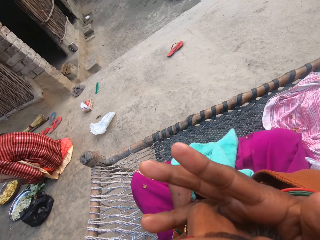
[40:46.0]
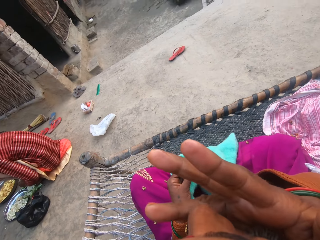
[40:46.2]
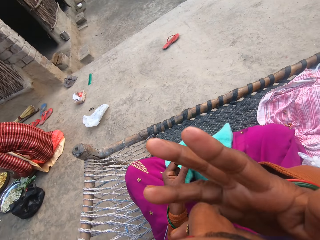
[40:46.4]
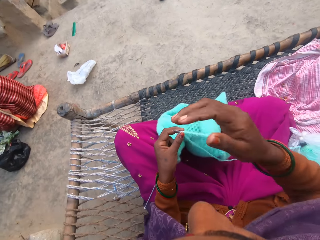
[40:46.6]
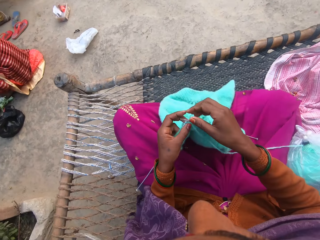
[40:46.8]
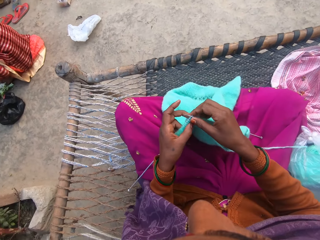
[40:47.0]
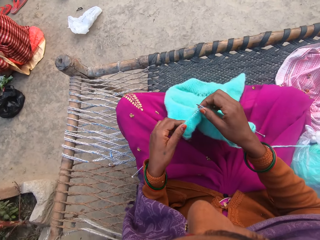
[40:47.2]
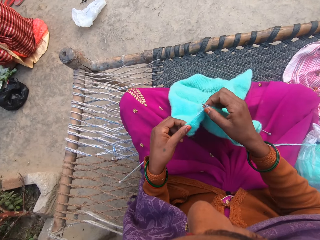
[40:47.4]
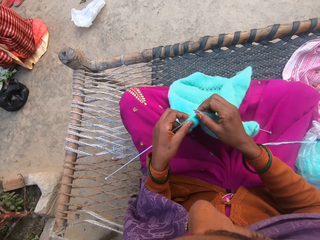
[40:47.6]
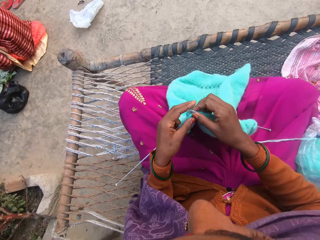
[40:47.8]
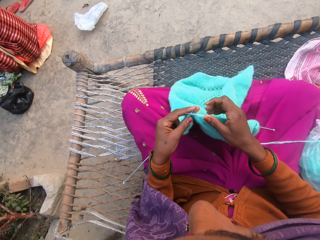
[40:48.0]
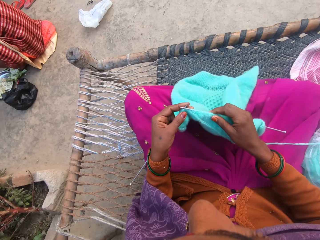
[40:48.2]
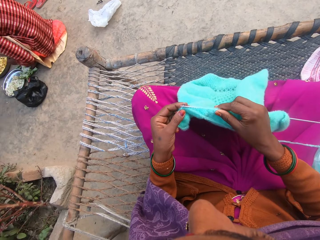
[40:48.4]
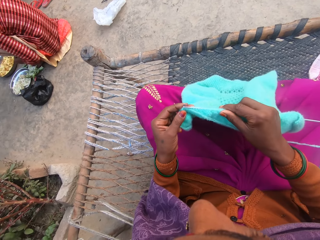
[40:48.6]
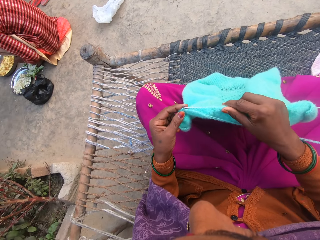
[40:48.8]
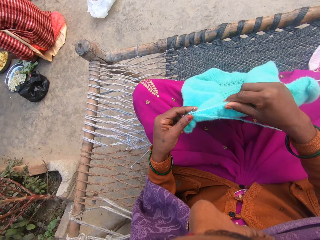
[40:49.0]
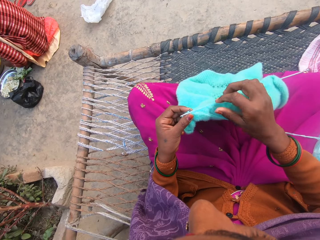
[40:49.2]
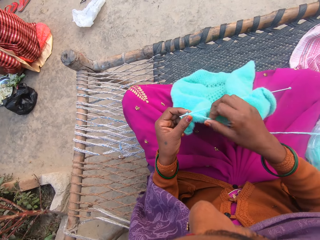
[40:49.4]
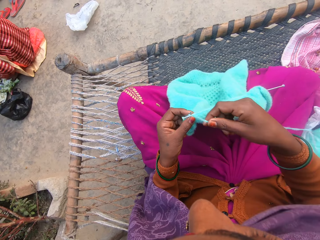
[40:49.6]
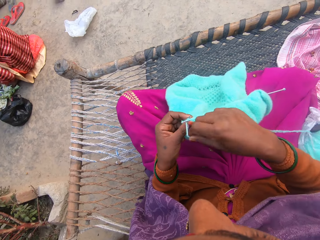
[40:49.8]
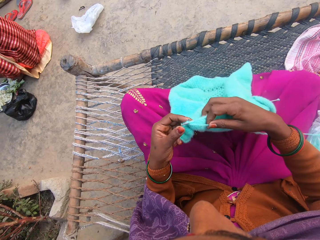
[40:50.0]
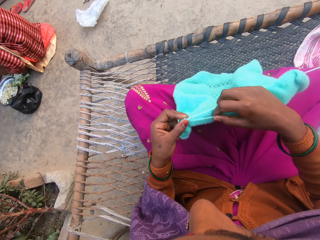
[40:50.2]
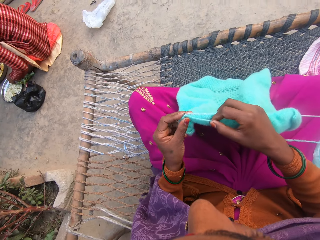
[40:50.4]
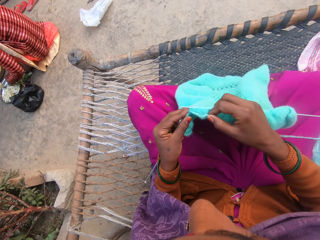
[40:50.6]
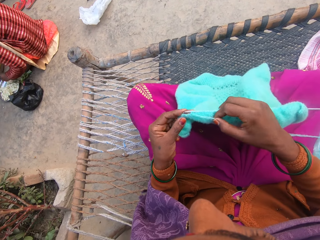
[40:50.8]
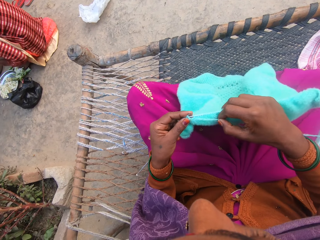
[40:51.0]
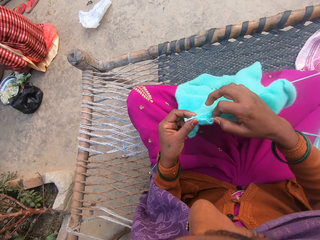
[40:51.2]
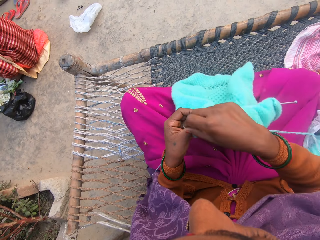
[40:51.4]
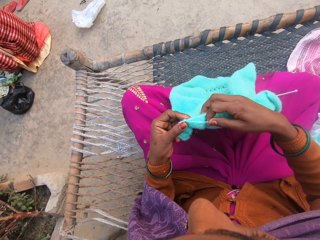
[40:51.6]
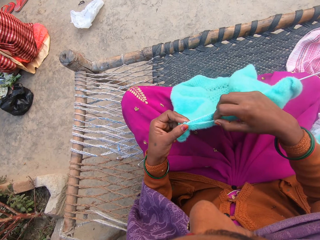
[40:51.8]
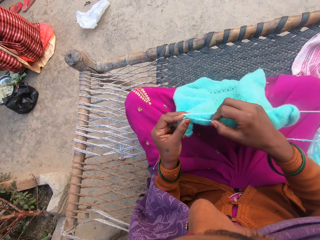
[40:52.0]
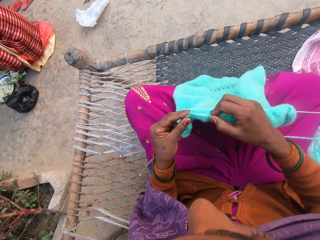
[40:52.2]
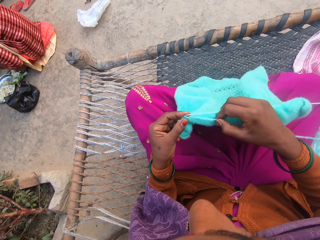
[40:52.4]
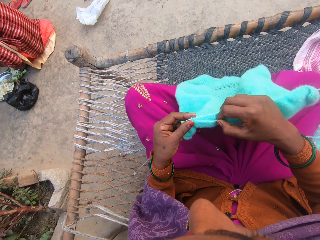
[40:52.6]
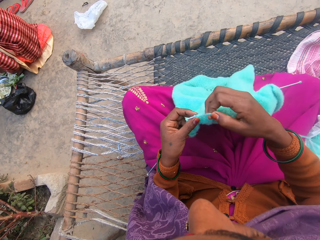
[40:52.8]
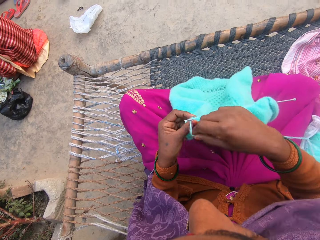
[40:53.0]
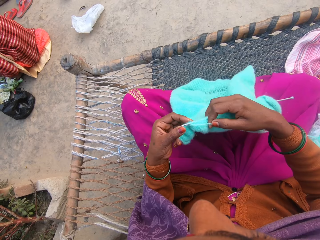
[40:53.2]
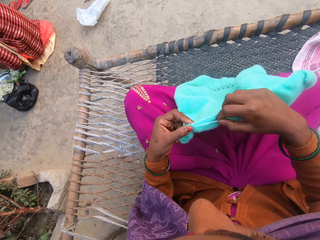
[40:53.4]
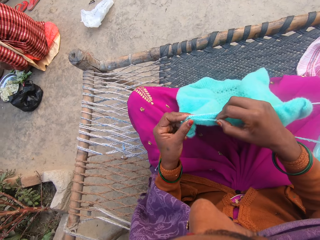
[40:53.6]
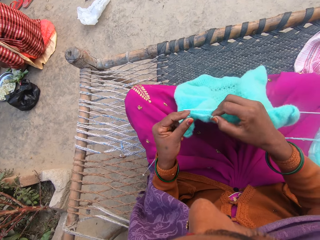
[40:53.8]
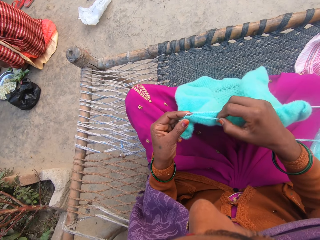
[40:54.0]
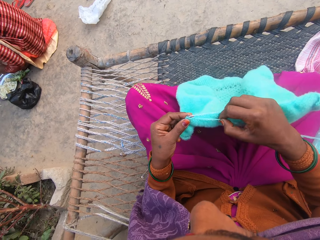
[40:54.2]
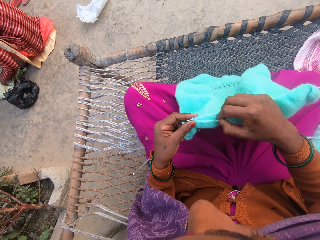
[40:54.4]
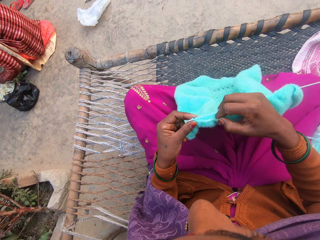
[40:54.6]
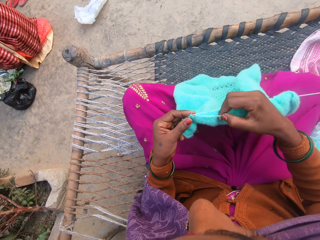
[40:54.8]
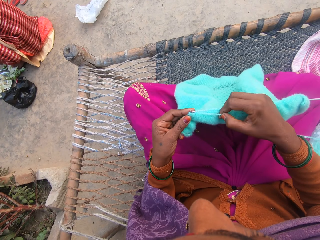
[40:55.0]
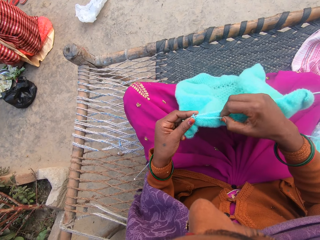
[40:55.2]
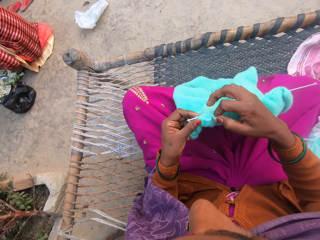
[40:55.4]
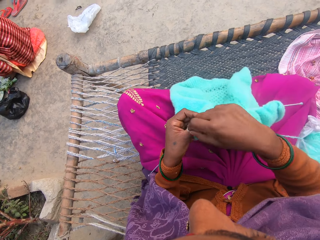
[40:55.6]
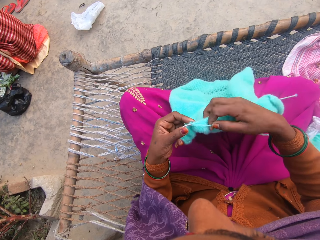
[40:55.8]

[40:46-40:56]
The camera wearer puts the nuts in her mouth. She holds the fabric with both hands. She adjusts the wool on the knitting needle. She knits the wool in her hands with the knitting needles or crochet needles. She rolls the thread on the crochet needle. She knits the fabric with crochet needles. She rolls the thread on the crochet needle. She knits the fabric with crochet needles. She rolls the thread on the crochet needle. She knits the fabric with crochet needles.

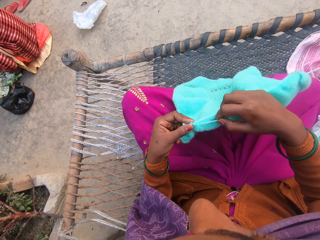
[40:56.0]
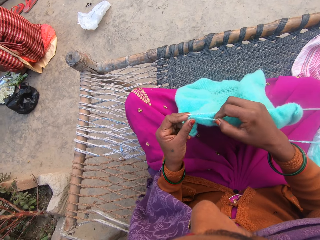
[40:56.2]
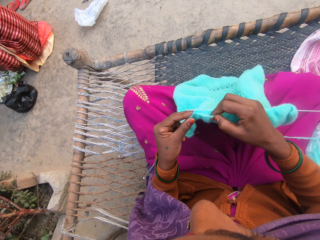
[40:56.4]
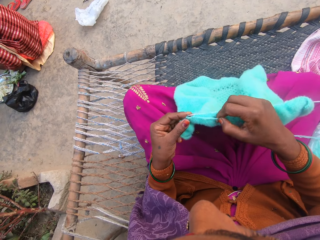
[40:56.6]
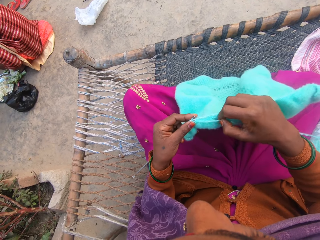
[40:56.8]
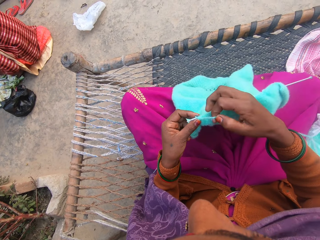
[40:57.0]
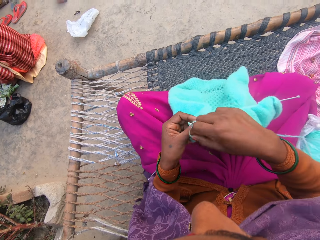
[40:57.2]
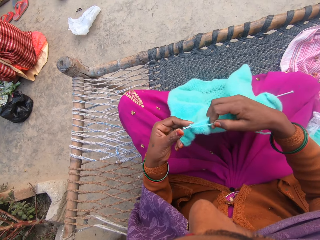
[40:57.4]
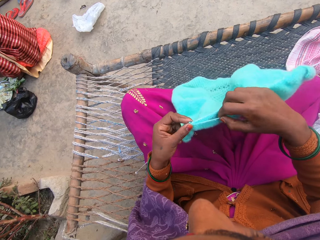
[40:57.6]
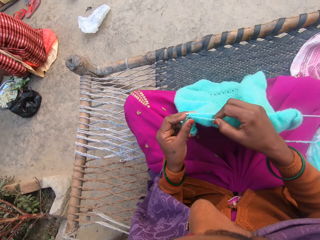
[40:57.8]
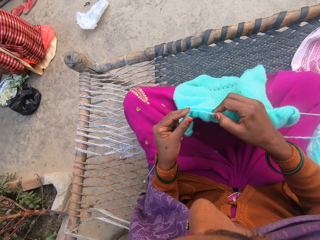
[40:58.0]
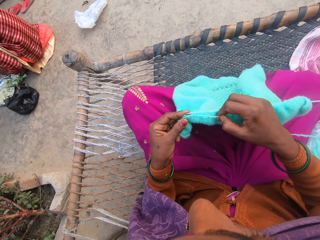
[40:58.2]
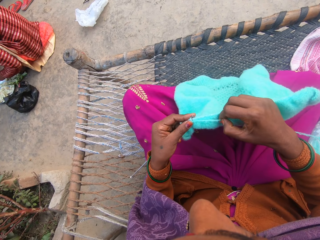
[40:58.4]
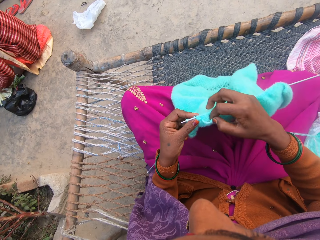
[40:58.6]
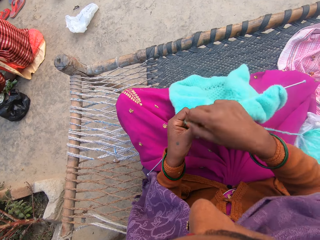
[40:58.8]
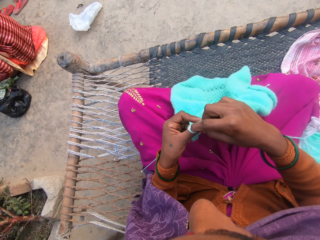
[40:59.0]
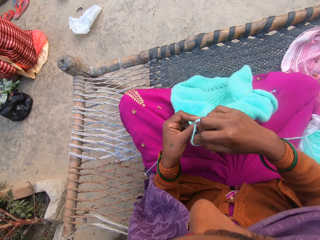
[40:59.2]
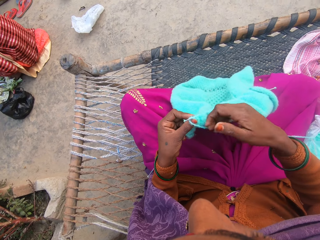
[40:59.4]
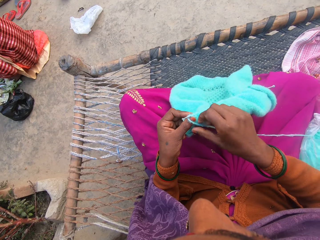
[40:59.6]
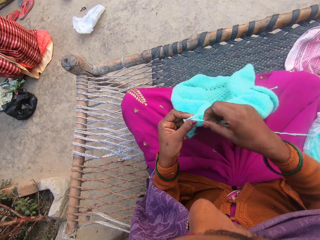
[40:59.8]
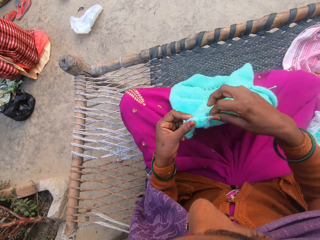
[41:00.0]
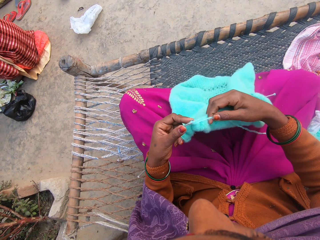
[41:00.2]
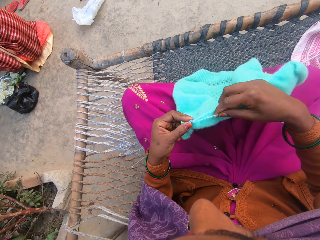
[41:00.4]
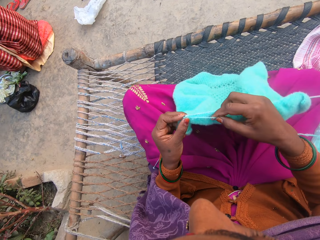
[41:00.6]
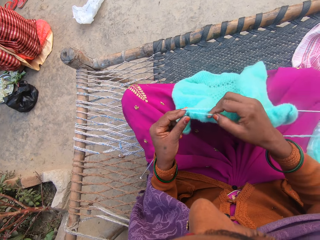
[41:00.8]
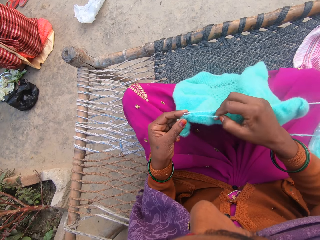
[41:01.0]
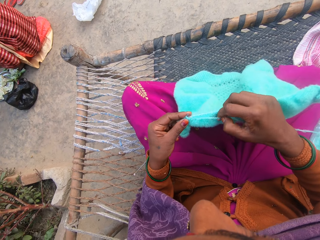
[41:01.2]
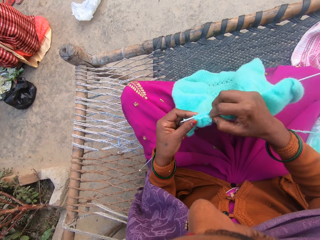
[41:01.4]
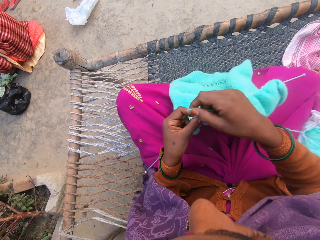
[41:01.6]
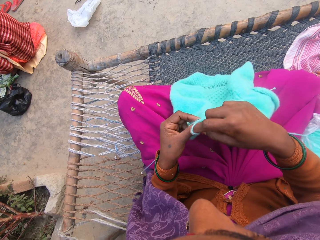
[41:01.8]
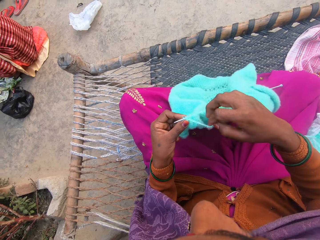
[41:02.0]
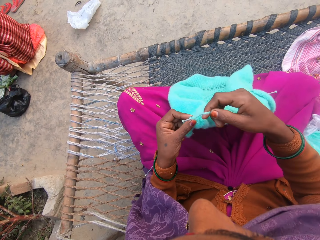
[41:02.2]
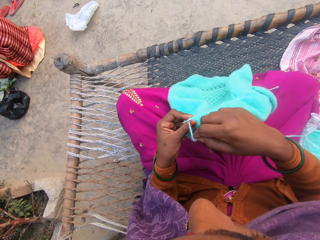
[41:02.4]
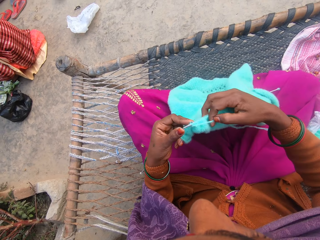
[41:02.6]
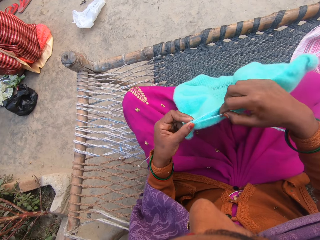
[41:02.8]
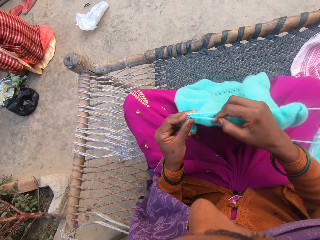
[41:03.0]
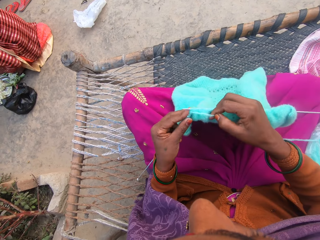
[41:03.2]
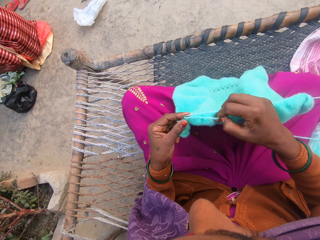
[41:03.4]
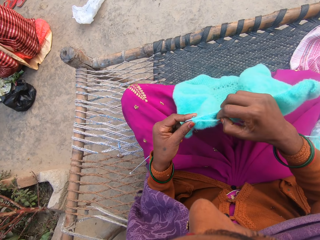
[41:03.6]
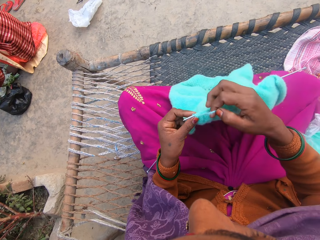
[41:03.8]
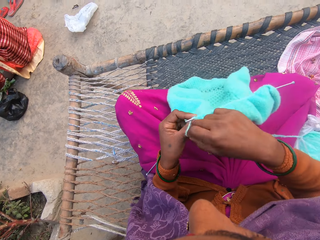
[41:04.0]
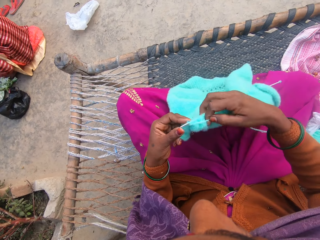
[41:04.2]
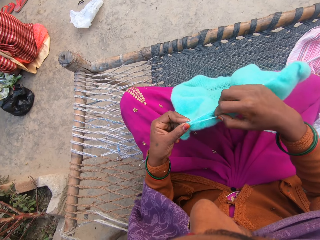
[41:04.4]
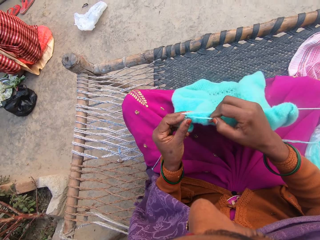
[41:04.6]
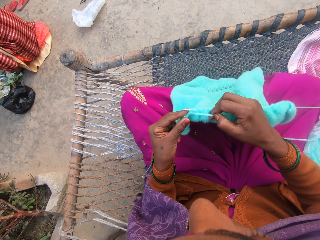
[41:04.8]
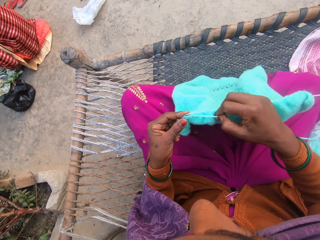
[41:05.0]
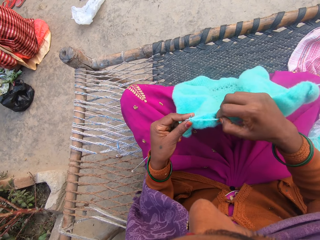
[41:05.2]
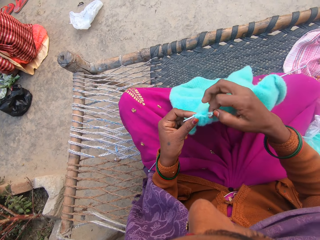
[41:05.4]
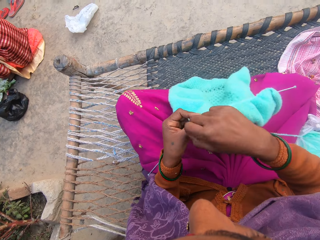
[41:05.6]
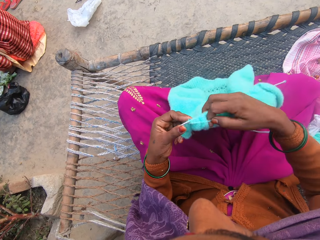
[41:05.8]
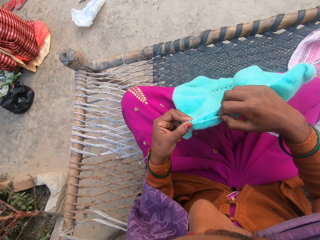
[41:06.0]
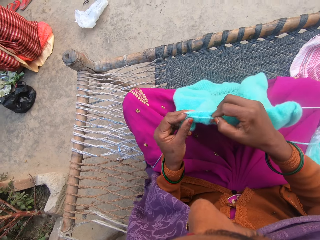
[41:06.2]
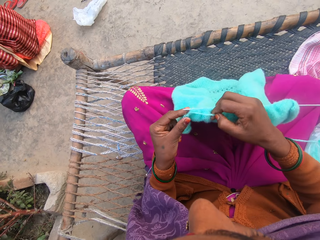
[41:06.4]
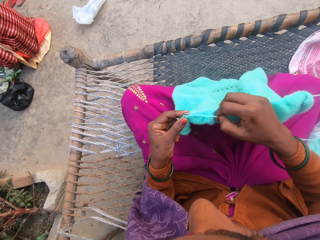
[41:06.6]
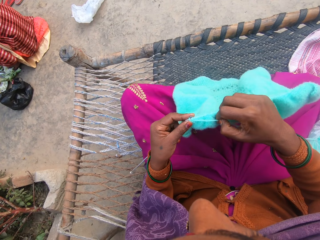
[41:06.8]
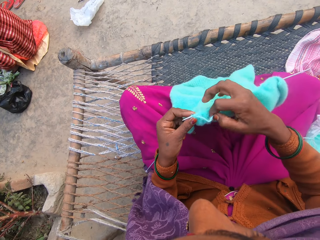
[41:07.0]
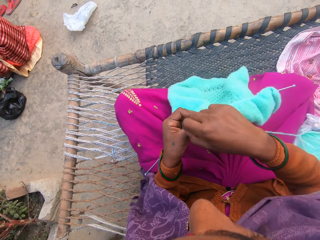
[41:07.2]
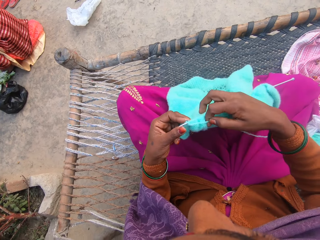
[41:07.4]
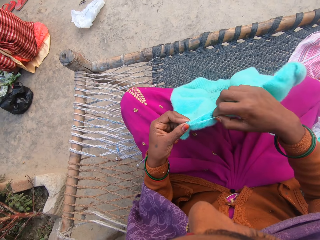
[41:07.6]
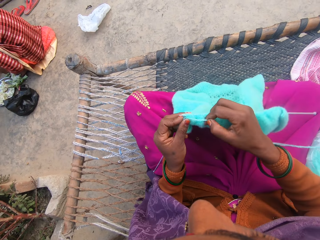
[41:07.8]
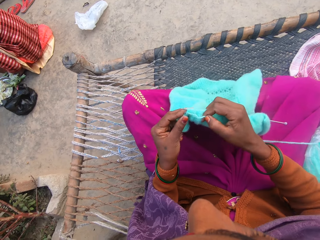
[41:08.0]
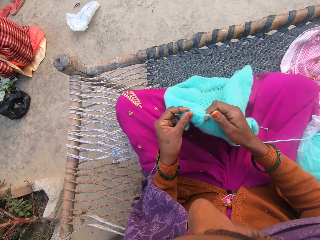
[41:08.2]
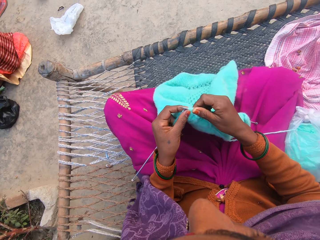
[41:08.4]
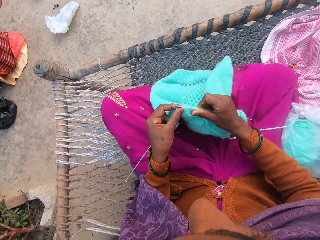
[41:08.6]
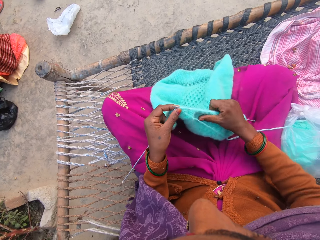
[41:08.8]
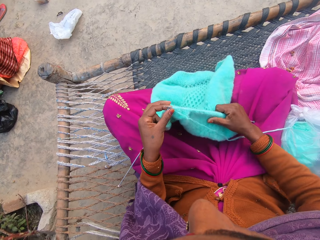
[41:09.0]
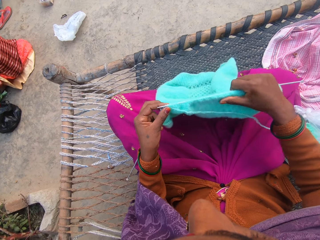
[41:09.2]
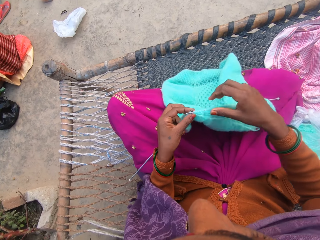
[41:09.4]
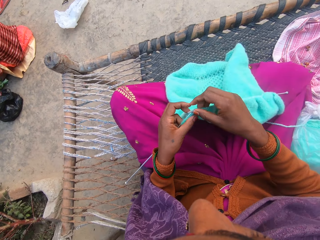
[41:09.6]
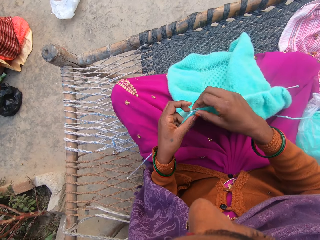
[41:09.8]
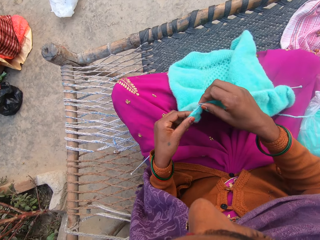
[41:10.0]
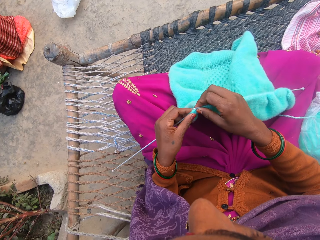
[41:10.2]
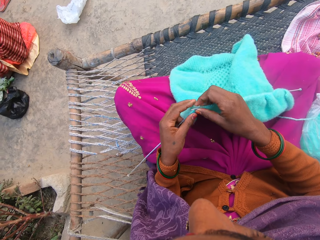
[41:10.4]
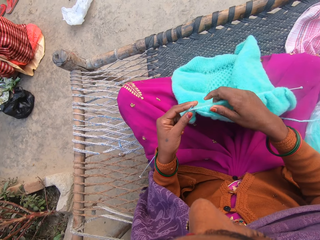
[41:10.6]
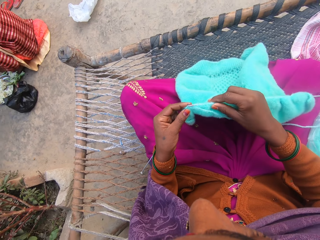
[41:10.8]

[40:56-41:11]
The camera wearer rolls the thread on the crochet needle. They knit the fabric with crochet needles. They roll the thread on the crochet needle. They knit the fabric with crochet needles. They roll the thread on the crochet needle. They knit the fabric with crochet needles. They roll the thread on the crochet needle. They knit the fabric with crochet needles. They roll the thread on the crochet needle. They knit the fabric with crochet needles. They roll the thread on the crochet needle. They knit the fabric with crochet needles. They roll the thread on the crochet needle. They knit the fabric with crochet needles. They adjust the wool on the knitting needle. They pull the fabric.
